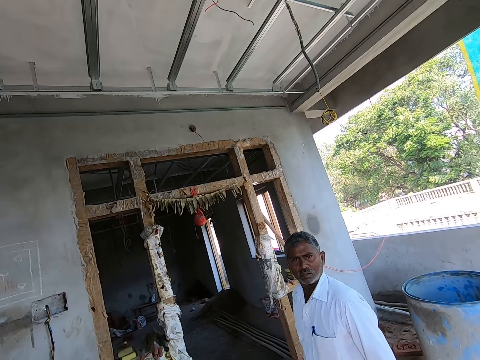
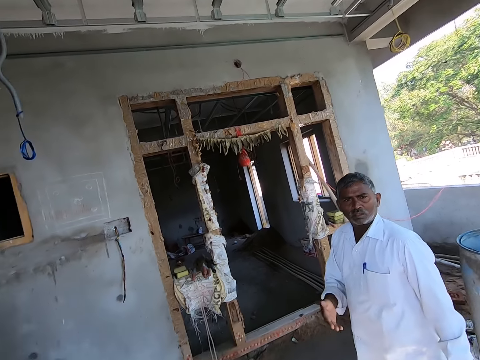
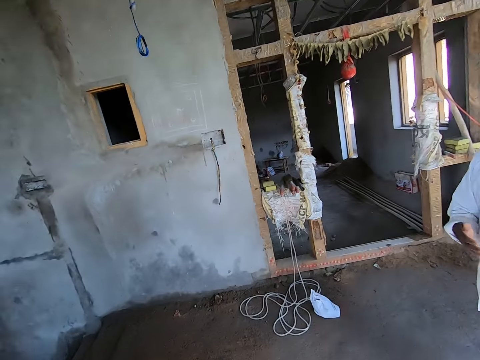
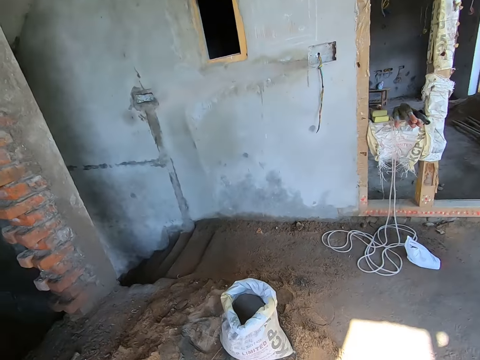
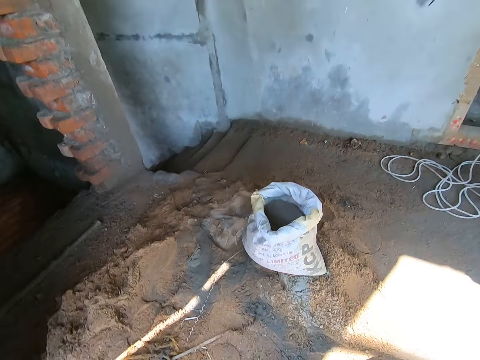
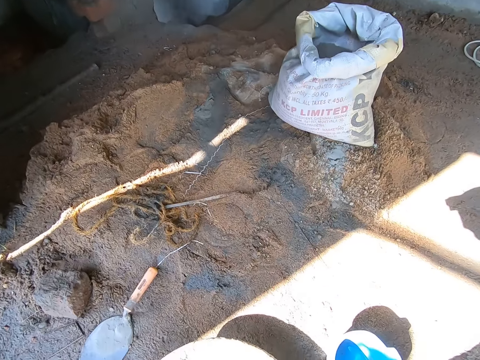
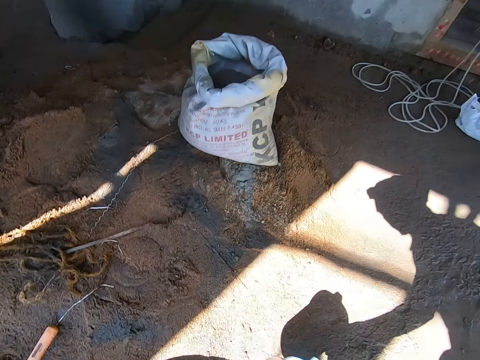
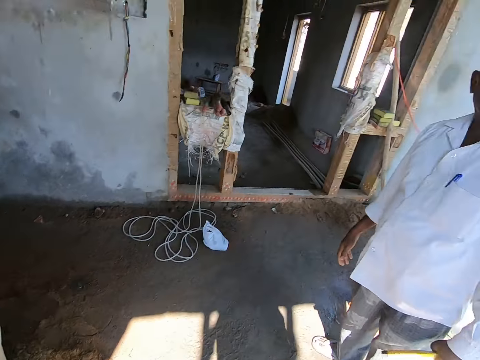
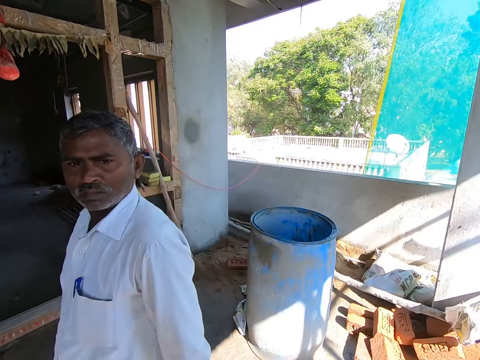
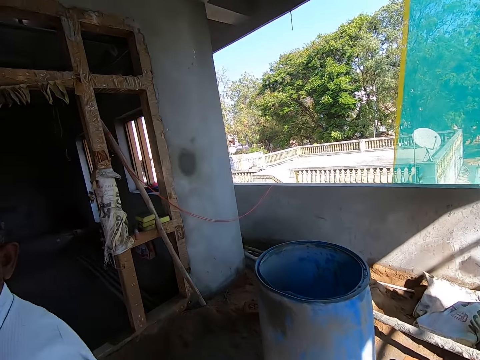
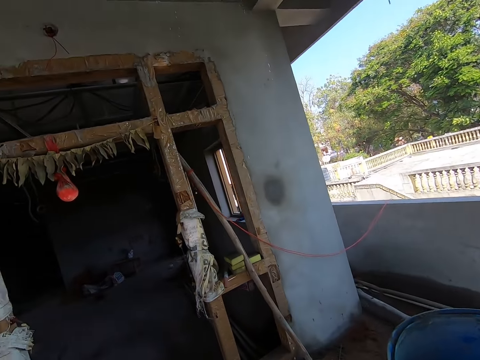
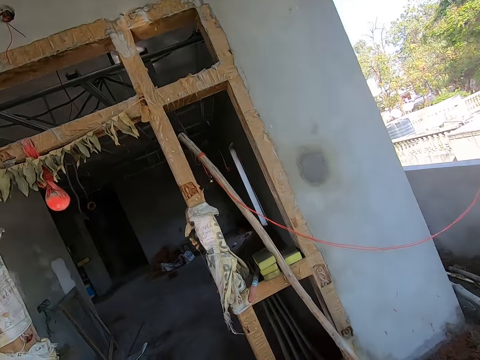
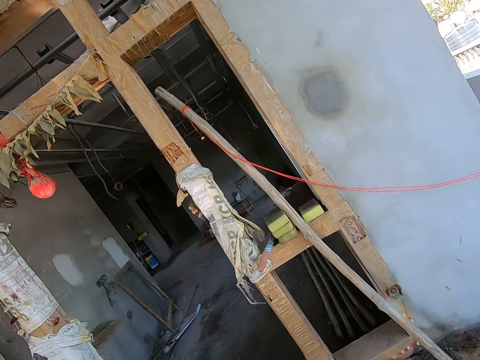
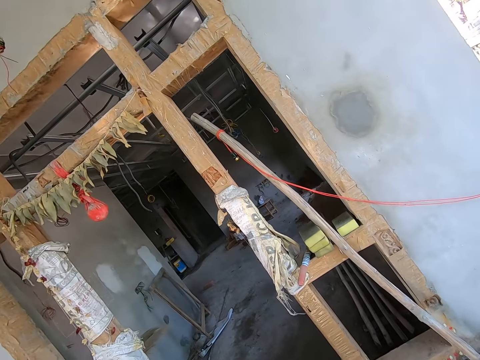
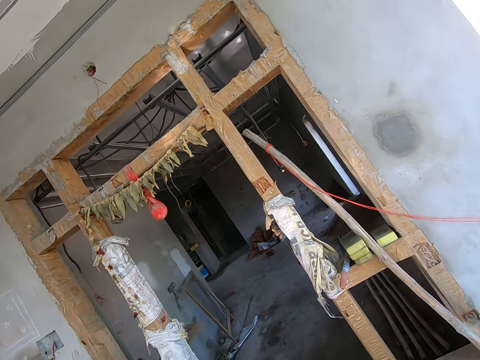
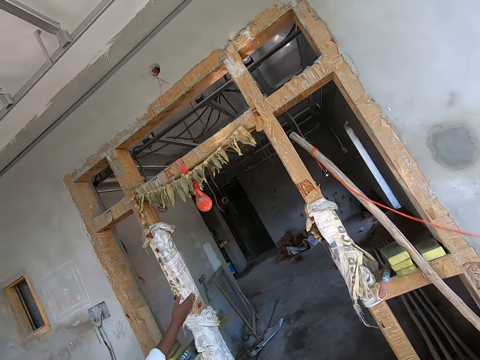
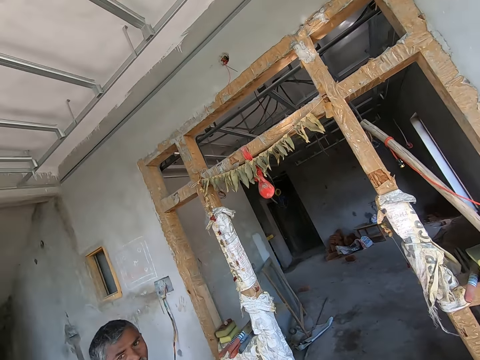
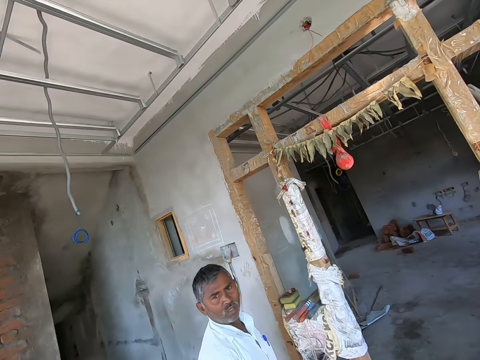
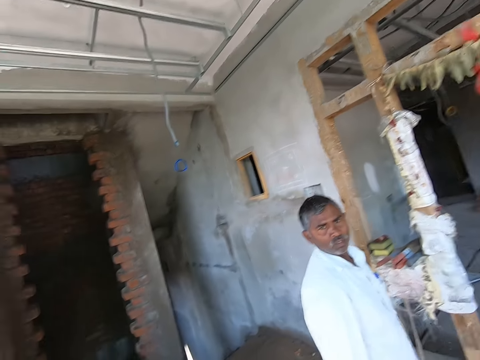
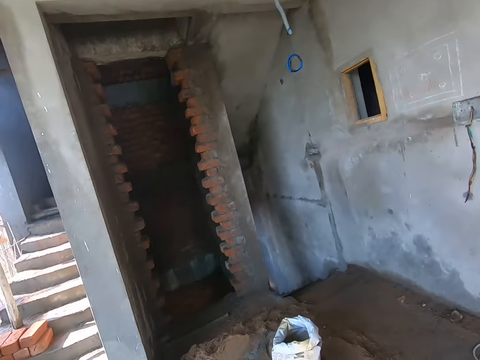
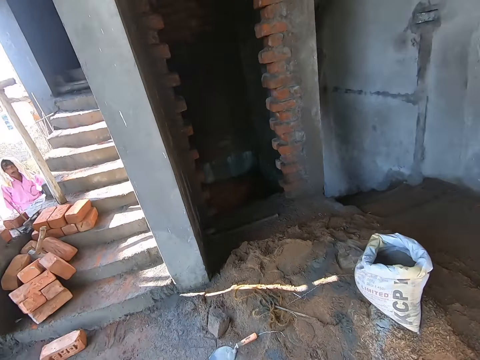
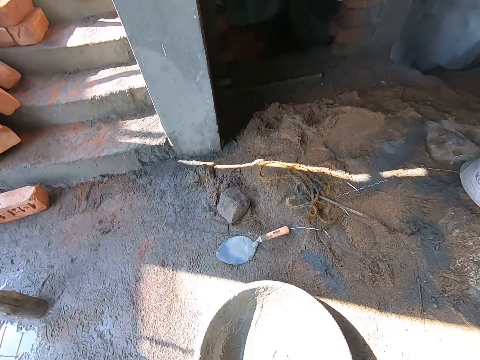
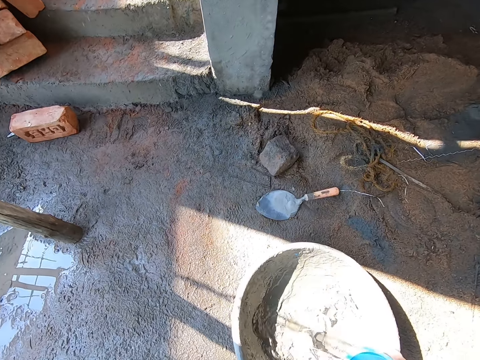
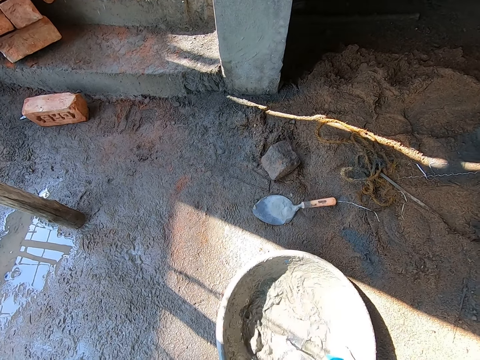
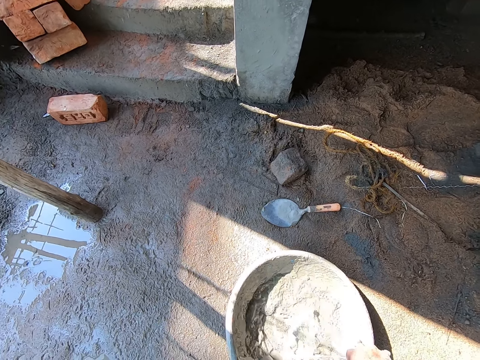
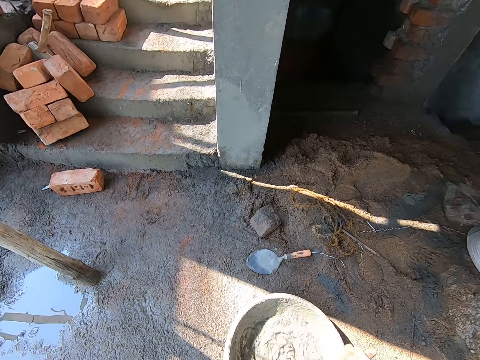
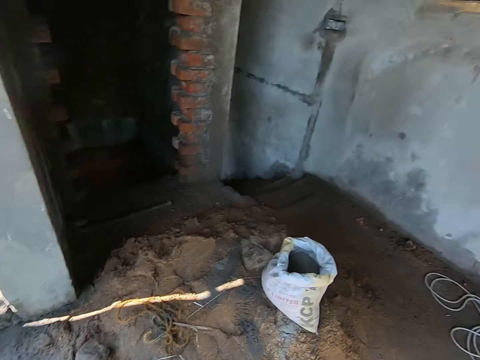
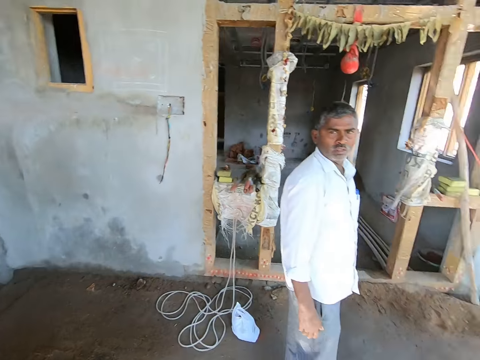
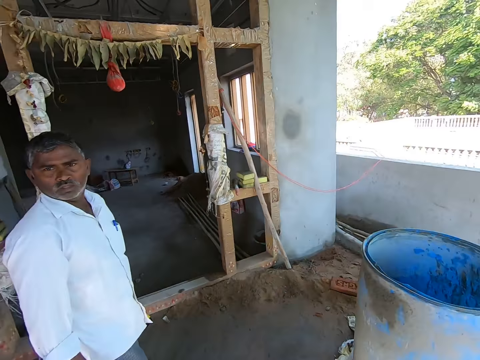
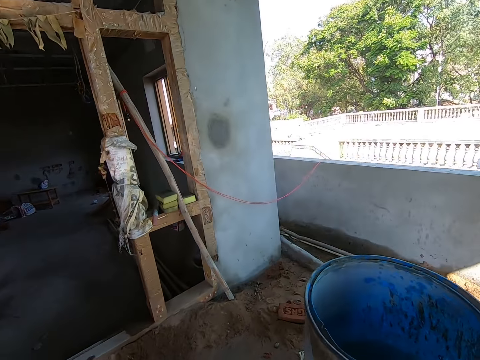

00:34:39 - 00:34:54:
The camera wearer drops the head pan on the ground with his left hand. He pours water into the mortar on the ground with his right hand.

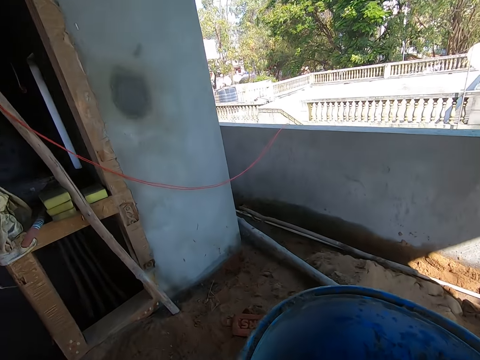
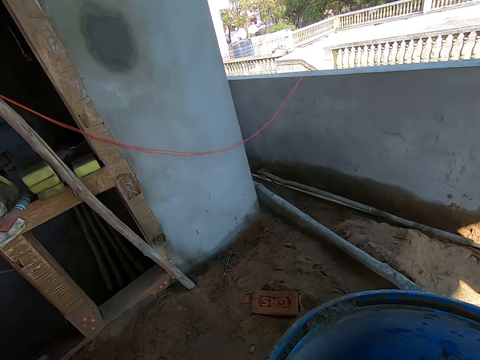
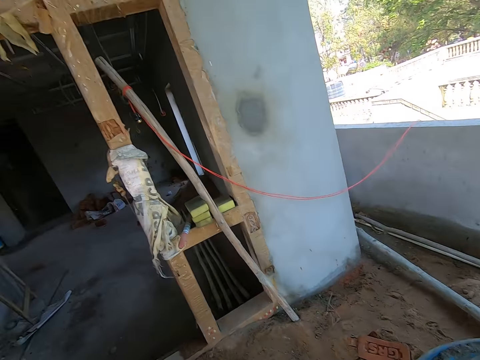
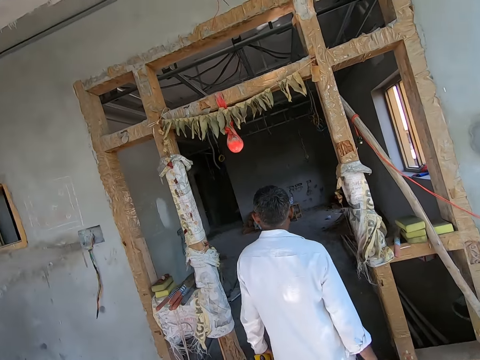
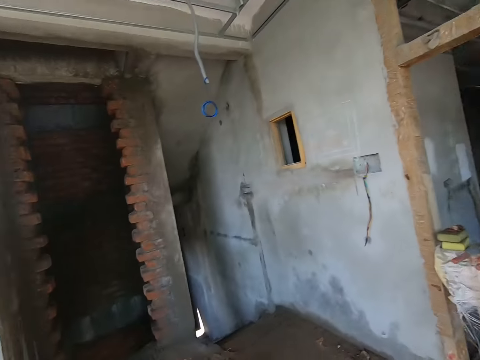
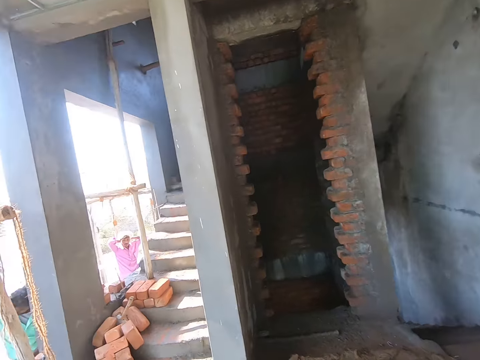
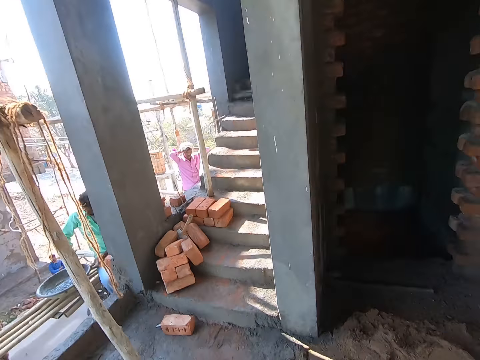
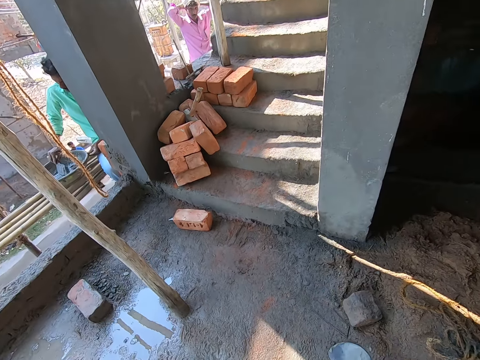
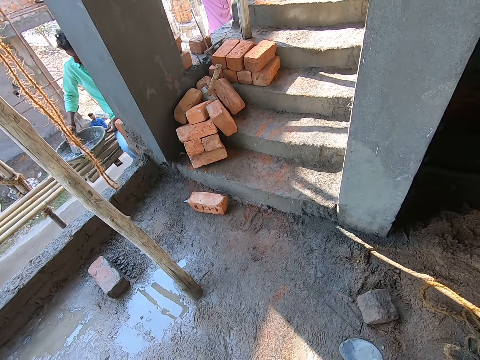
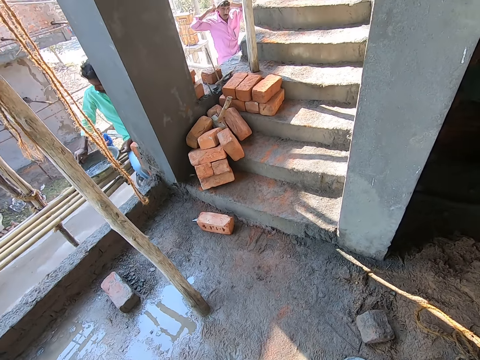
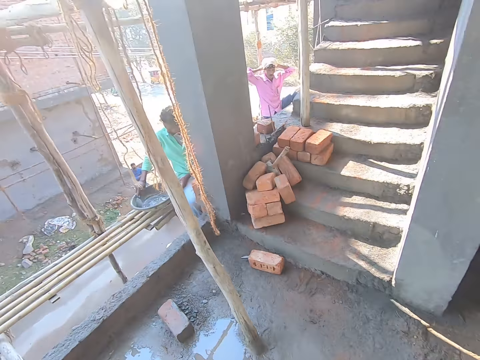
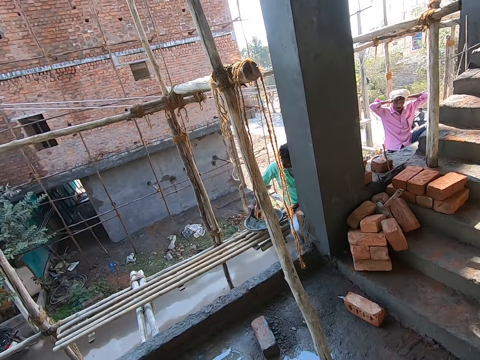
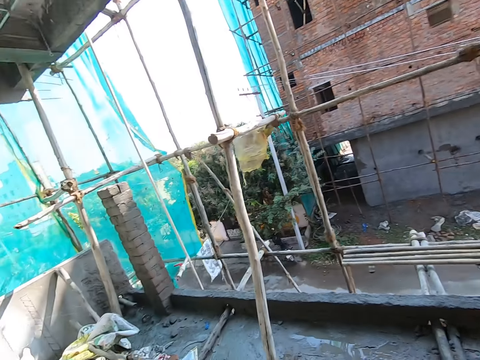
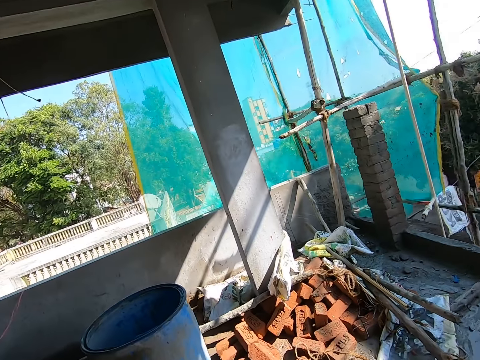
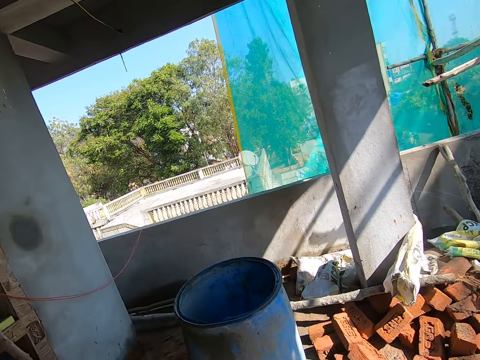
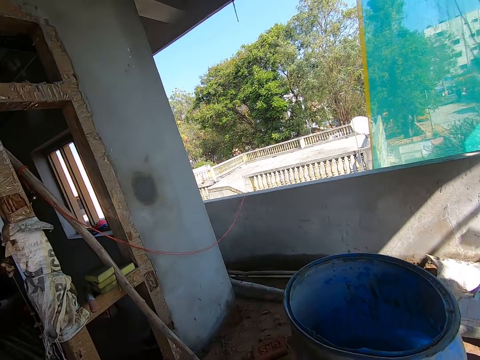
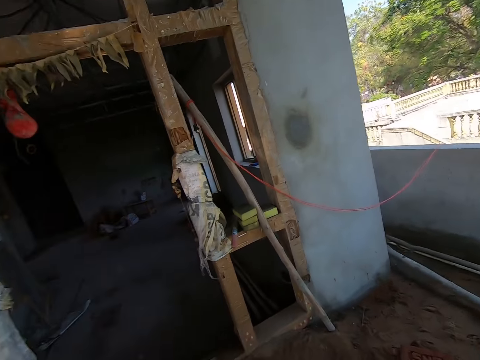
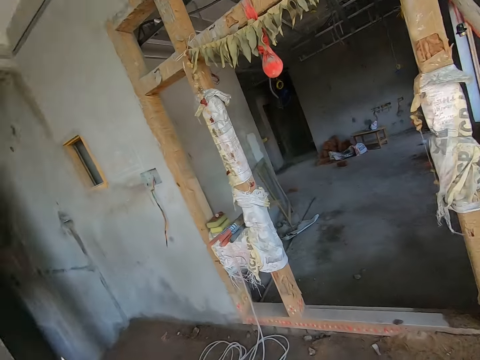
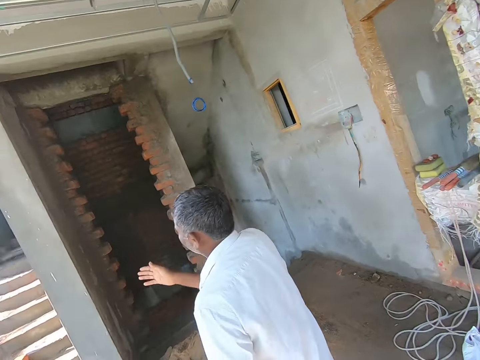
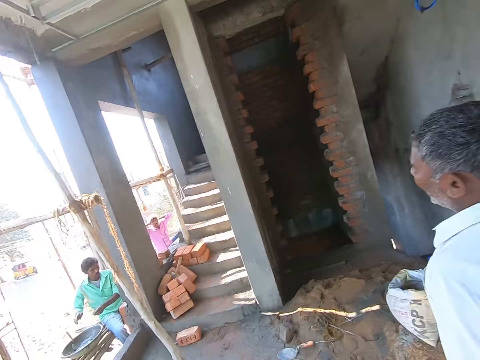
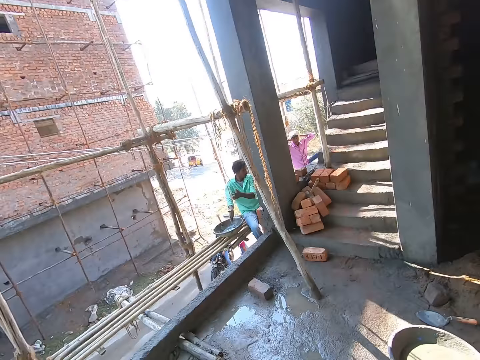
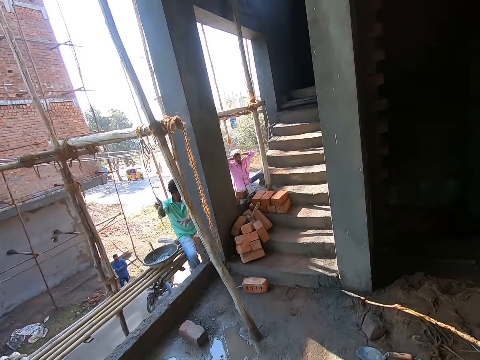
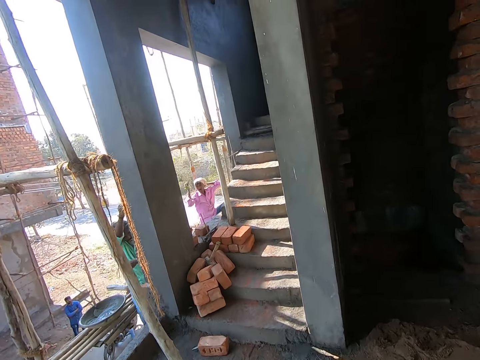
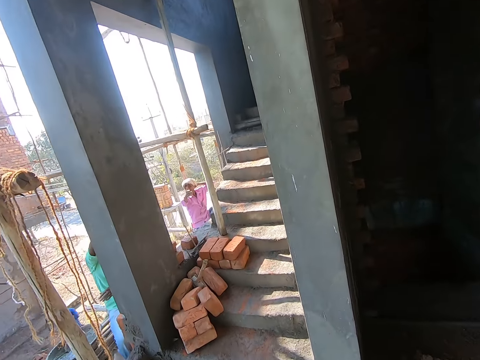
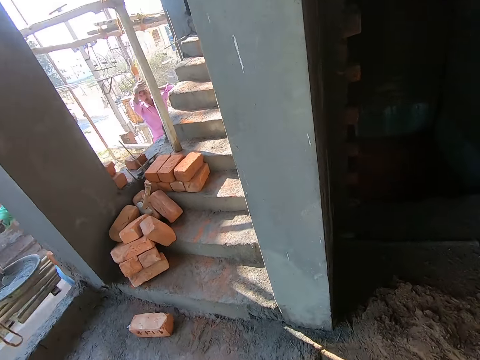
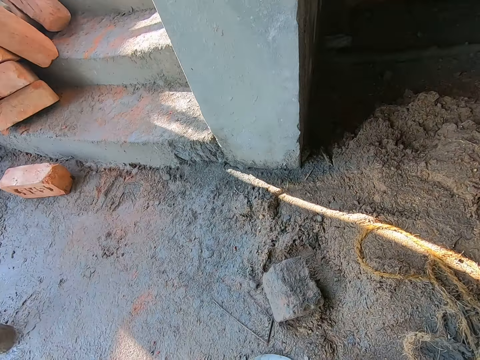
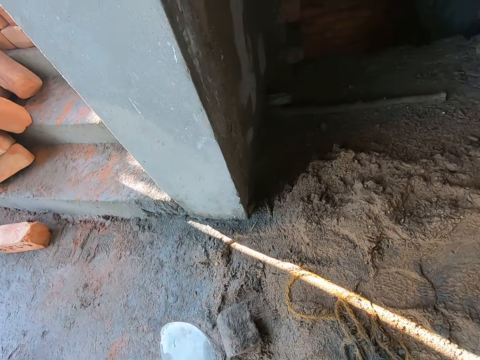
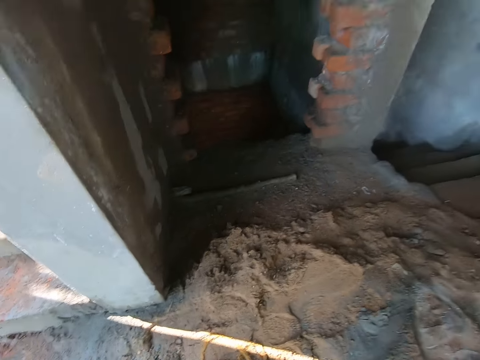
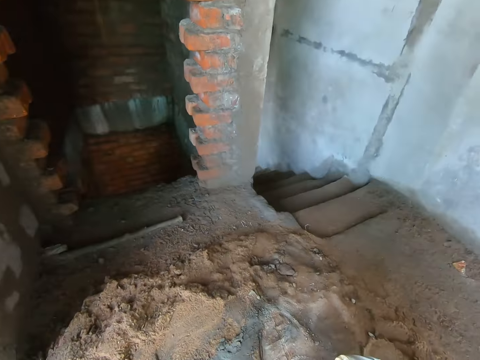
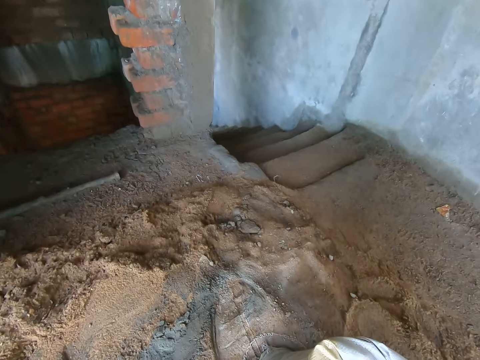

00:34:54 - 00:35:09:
A man mixes mortar in the head pan on the work surface with the hand trowel in his right hand. Another man converses with a third man.
